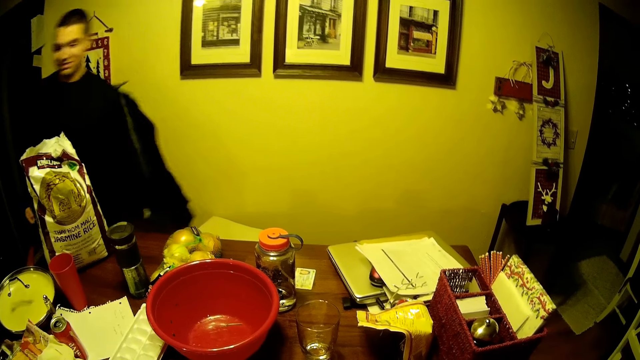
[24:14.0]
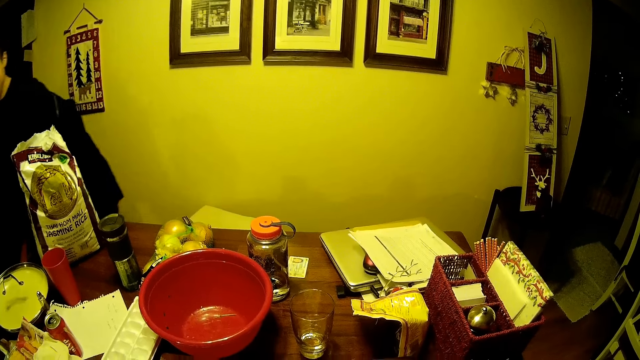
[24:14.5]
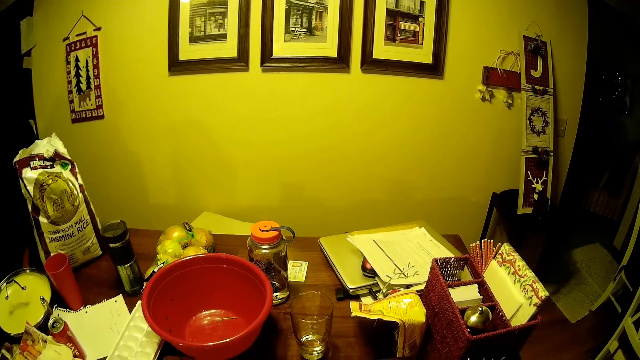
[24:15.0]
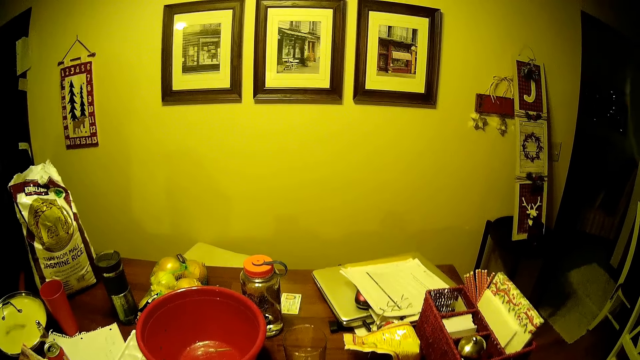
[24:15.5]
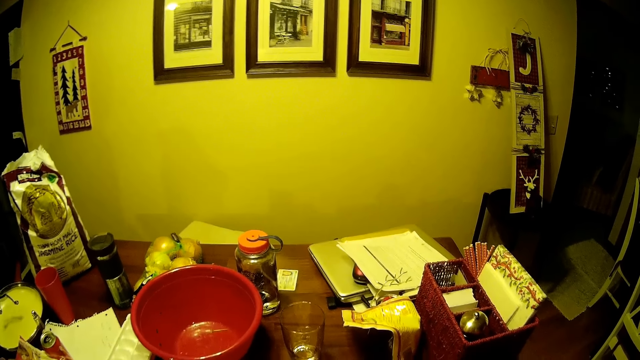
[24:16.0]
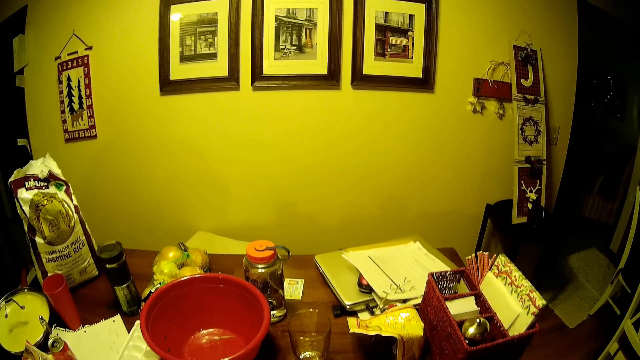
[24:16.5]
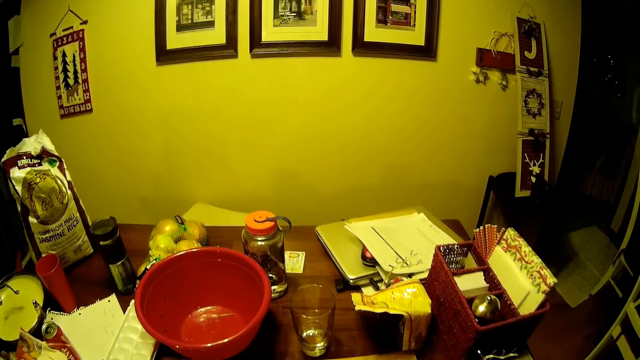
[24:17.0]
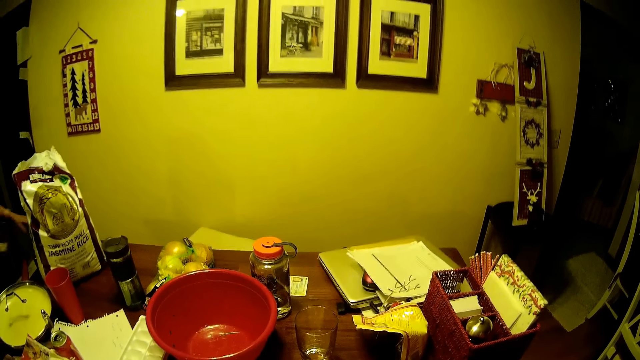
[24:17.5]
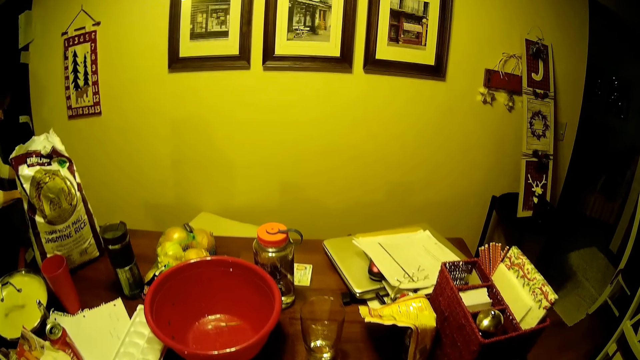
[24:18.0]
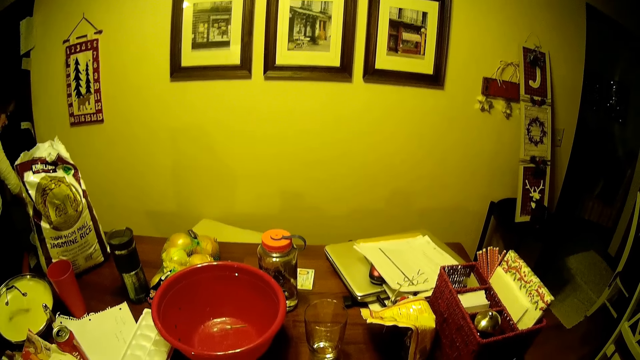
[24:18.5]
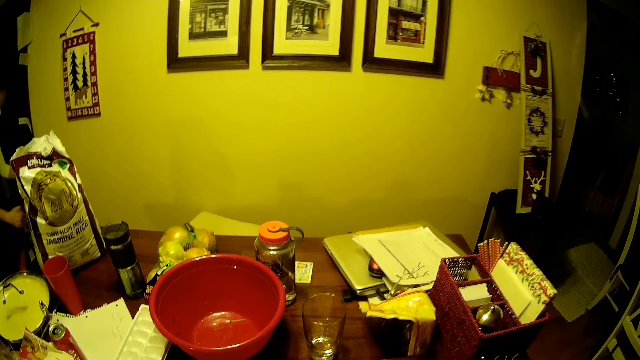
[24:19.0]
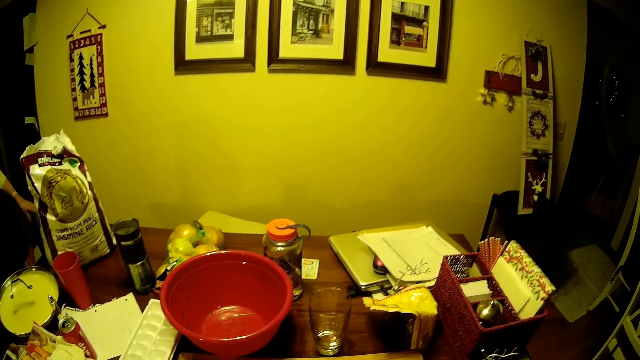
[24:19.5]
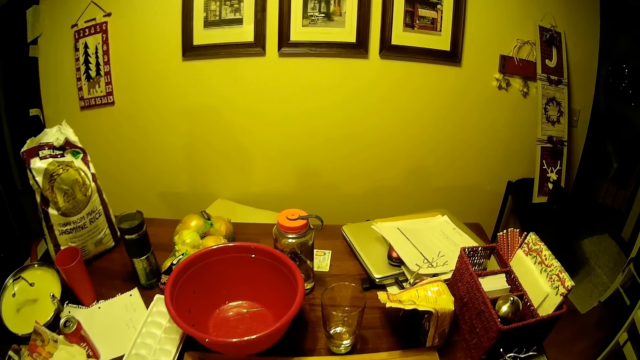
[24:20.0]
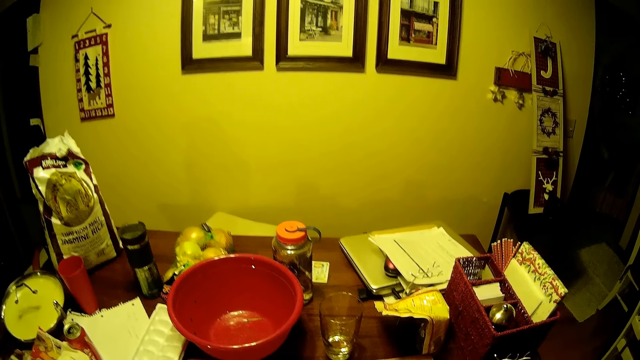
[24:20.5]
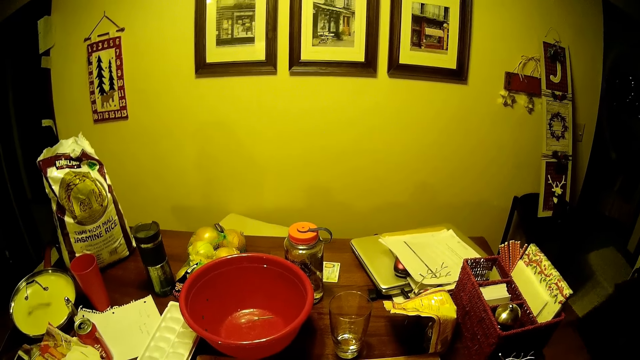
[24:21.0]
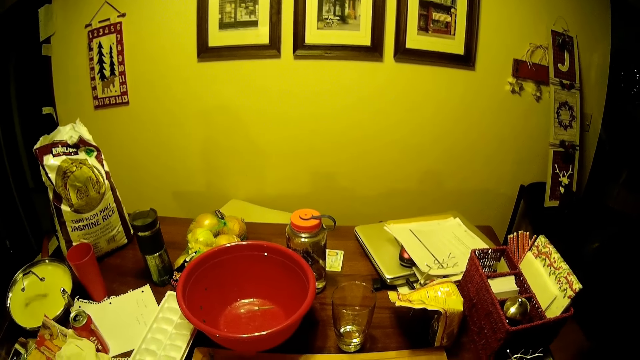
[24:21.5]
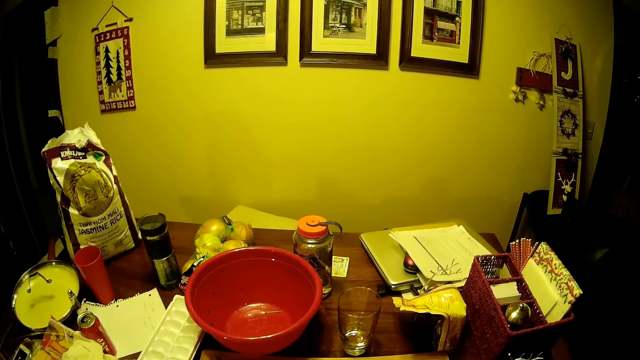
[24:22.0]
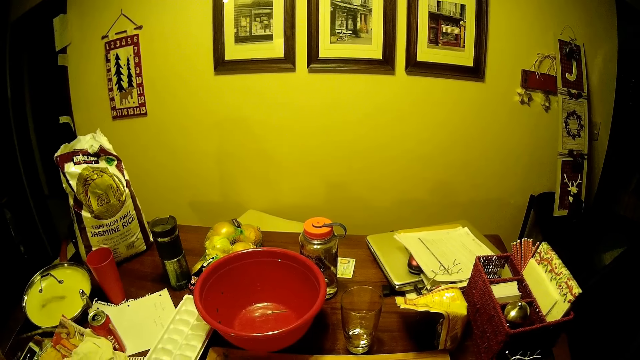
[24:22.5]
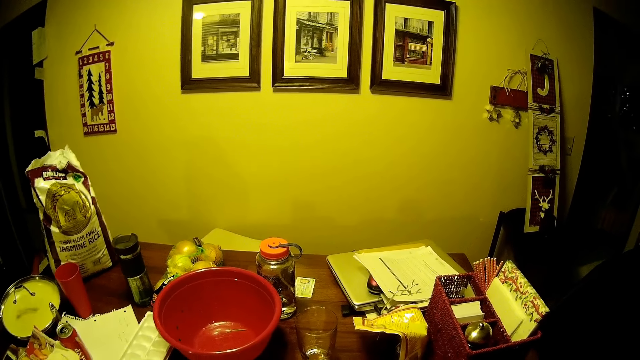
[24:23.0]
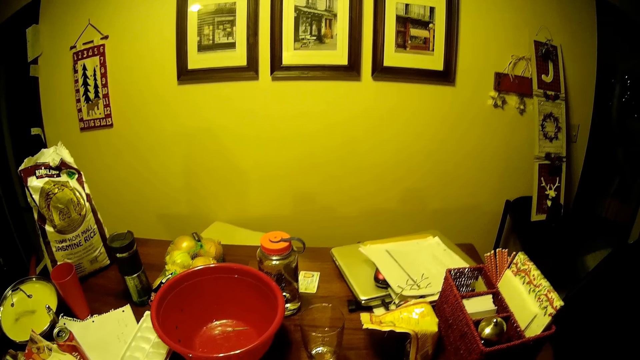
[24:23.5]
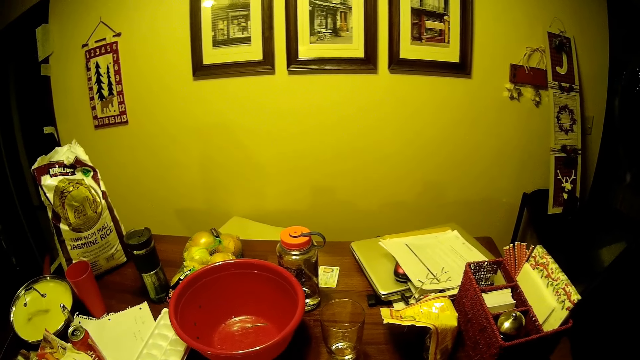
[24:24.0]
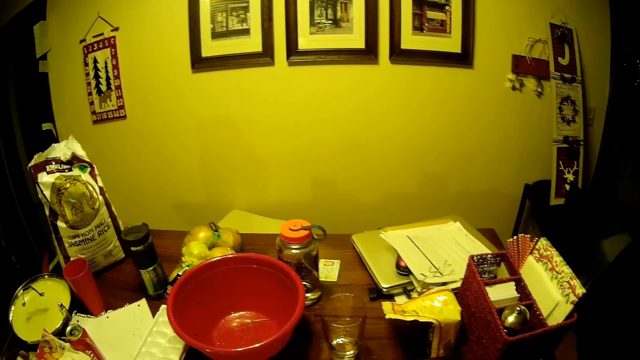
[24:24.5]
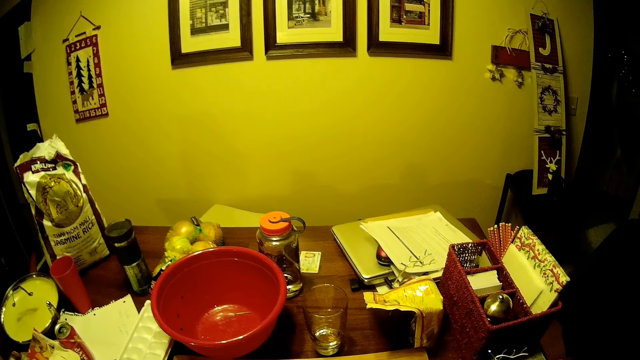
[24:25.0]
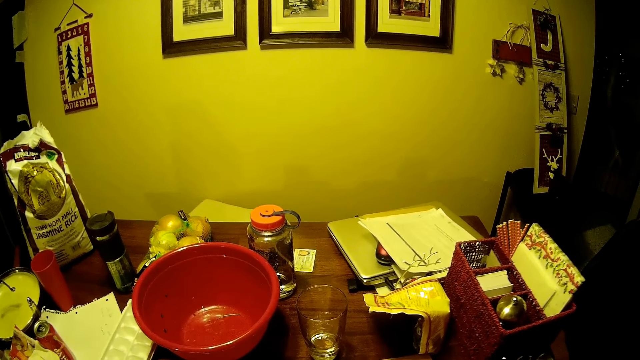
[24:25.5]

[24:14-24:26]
The camera wearer stares at the table.

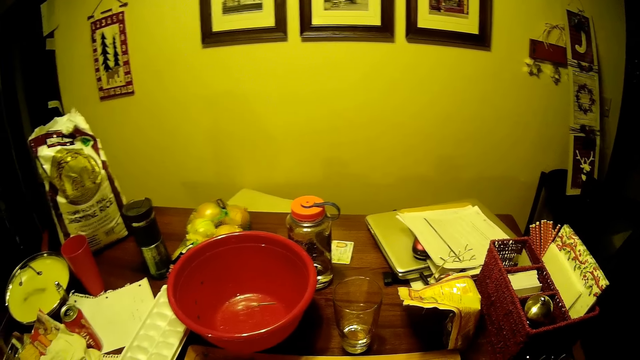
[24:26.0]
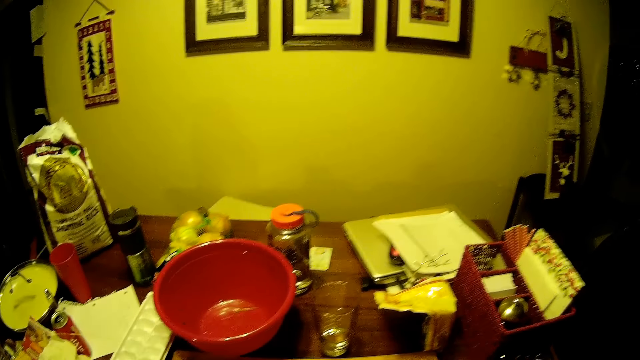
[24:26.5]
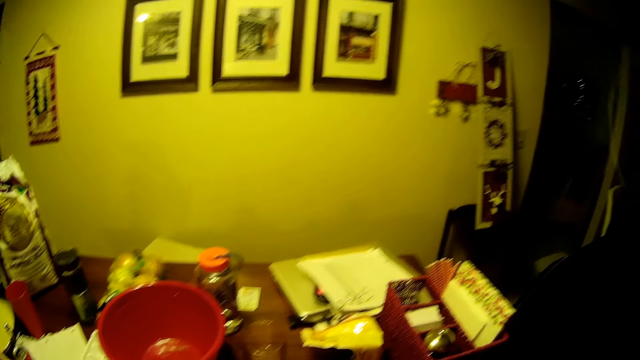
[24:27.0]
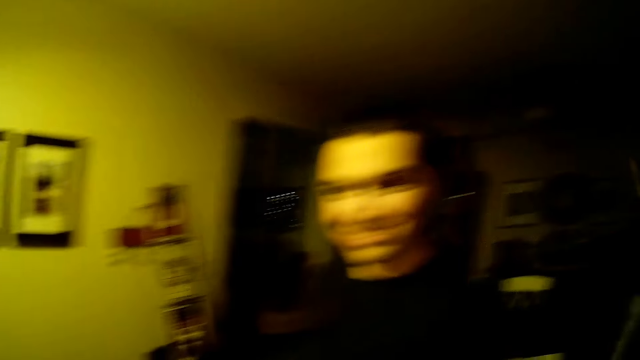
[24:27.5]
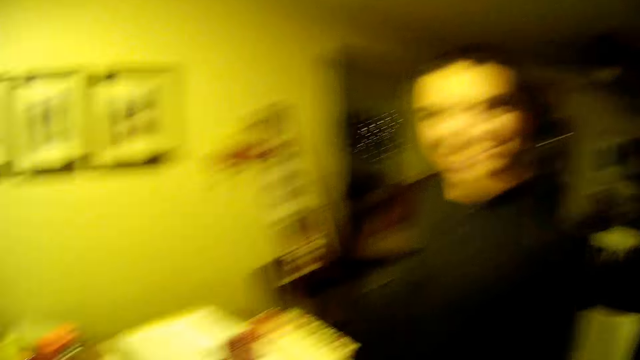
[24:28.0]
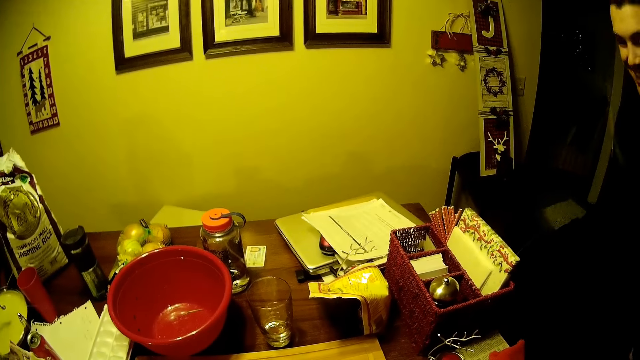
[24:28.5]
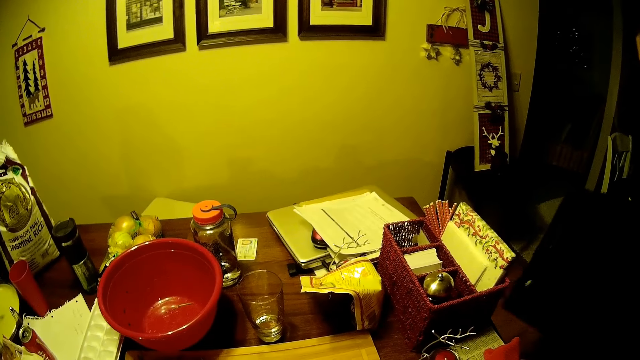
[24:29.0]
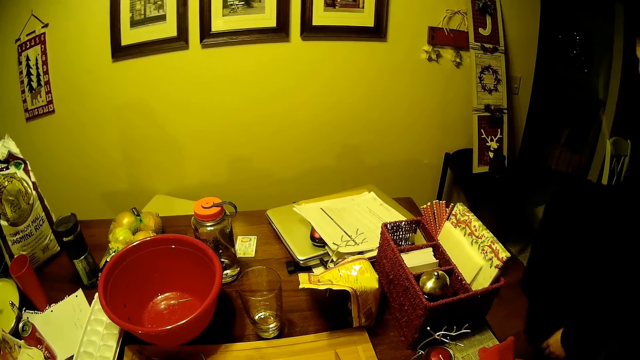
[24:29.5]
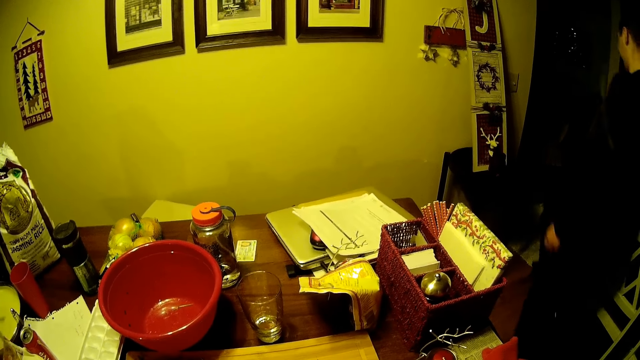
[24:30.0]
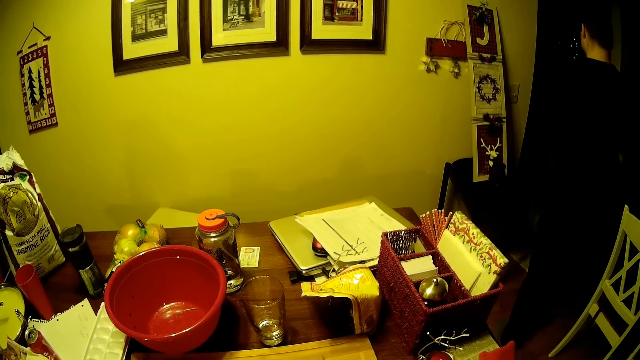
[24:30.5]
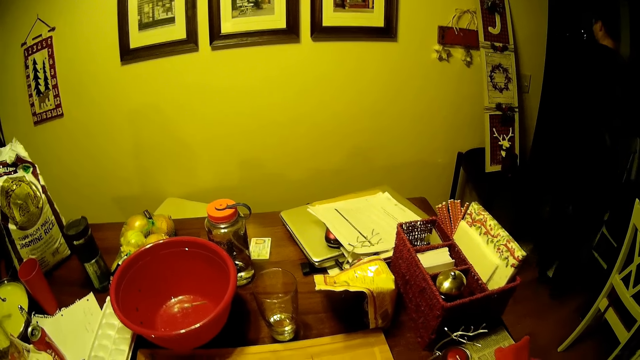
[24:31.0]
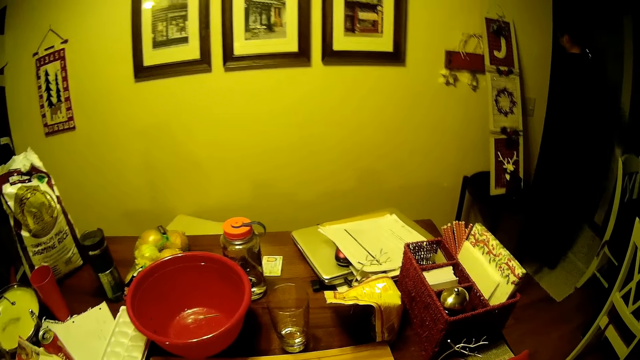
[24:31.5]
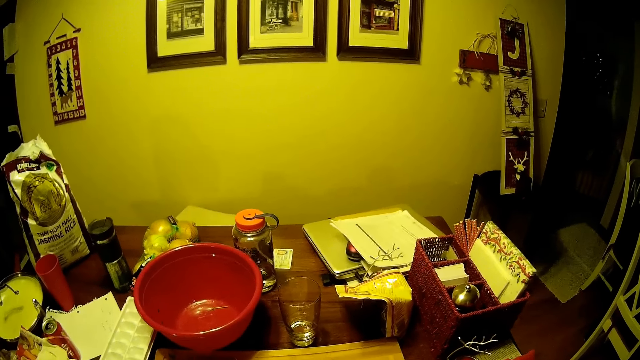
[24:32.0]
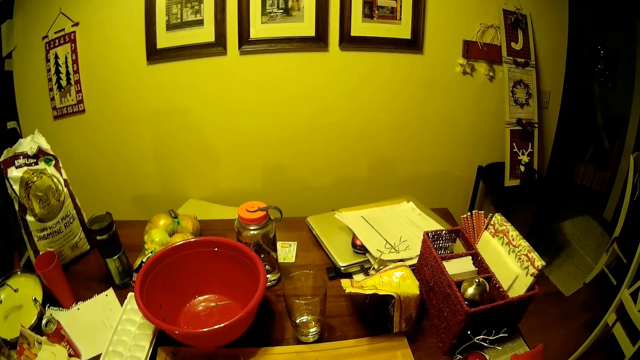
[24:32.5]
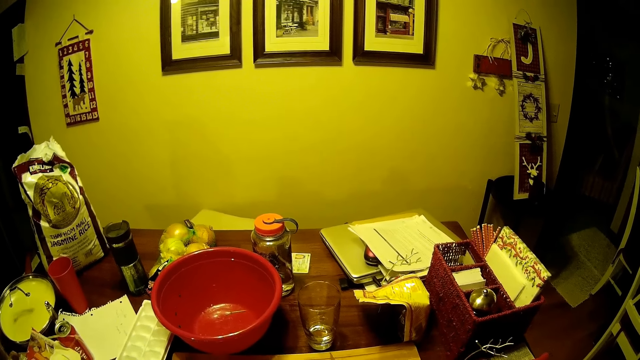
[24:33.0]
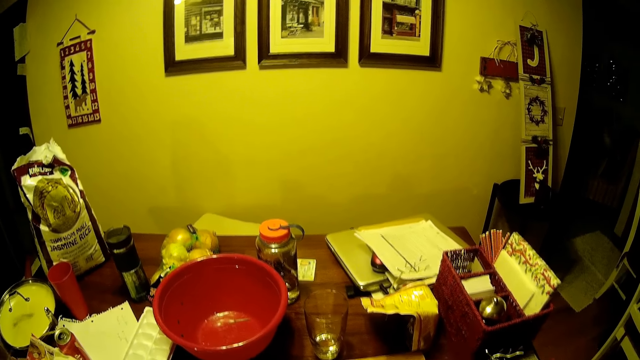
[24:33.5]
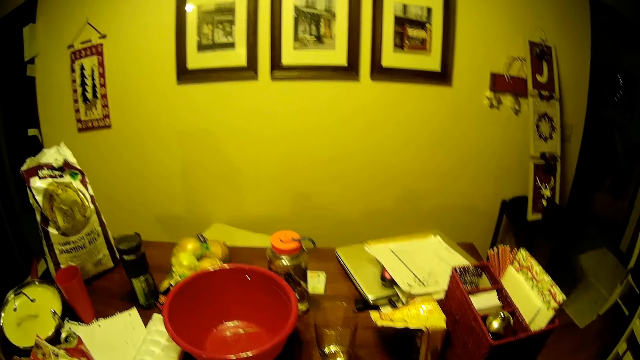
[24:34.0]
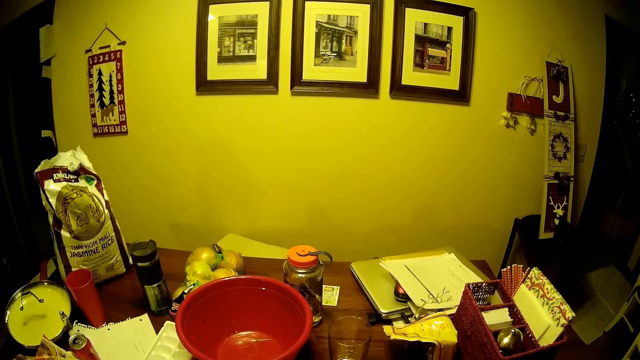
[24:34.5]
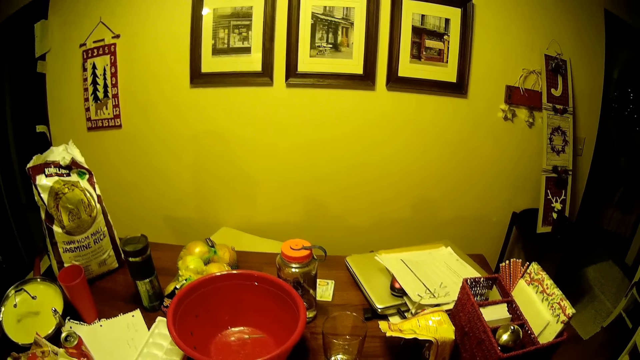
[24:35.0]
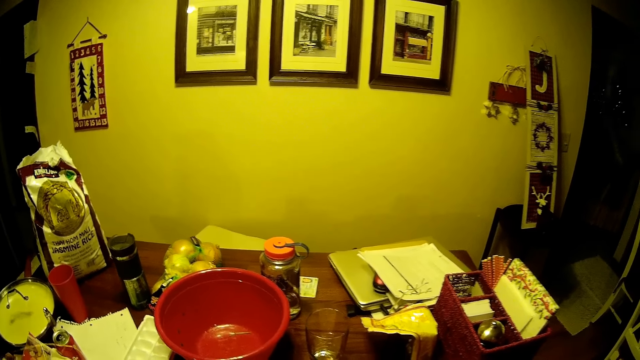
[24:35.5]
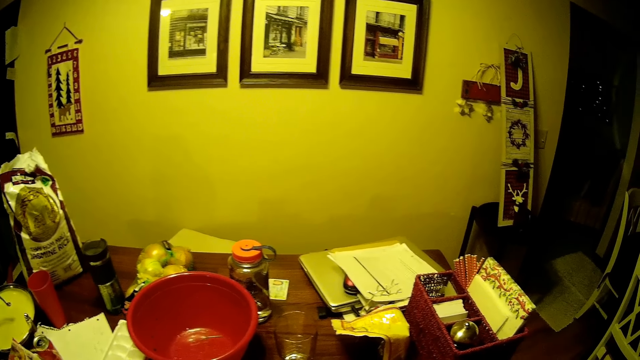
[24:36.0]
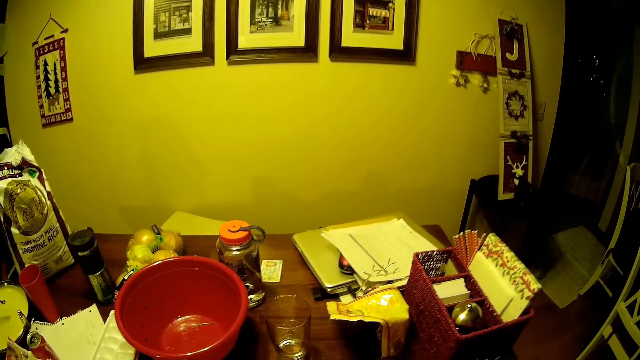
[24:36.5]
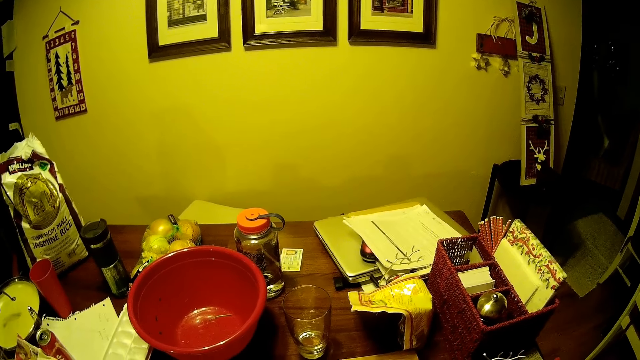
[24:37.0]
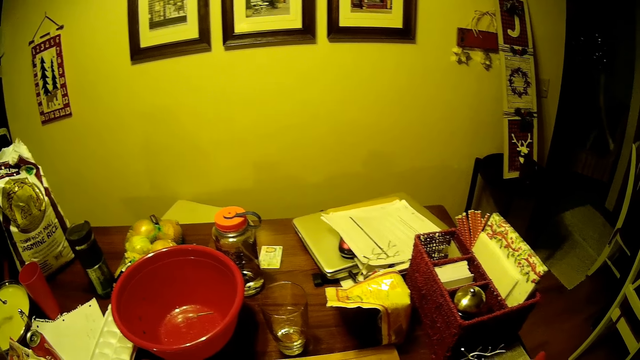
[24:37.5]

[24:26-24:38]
A man converses with the camera wearer. The man walks around the house. The camera wearer stares at the table.
